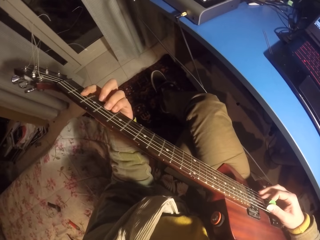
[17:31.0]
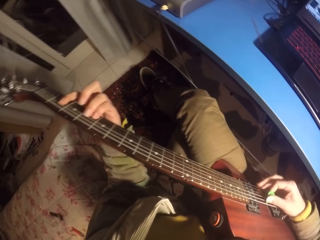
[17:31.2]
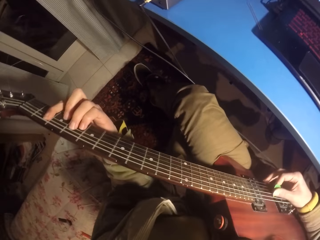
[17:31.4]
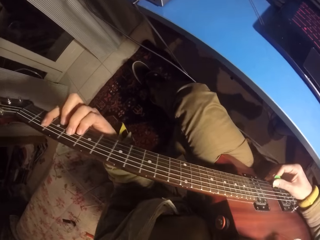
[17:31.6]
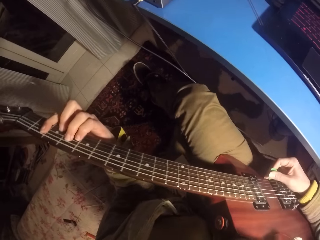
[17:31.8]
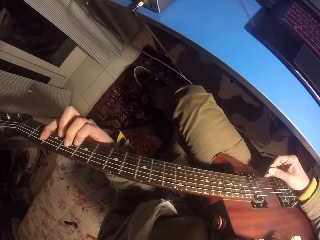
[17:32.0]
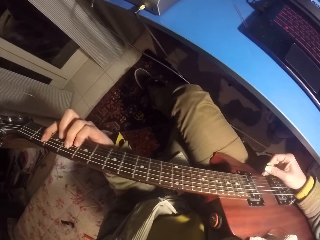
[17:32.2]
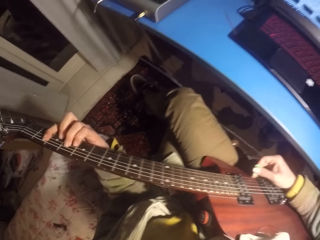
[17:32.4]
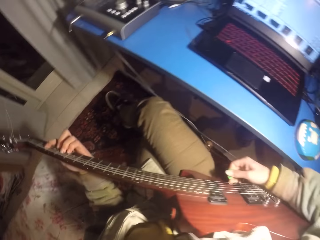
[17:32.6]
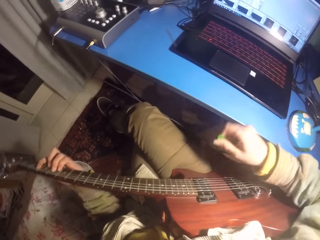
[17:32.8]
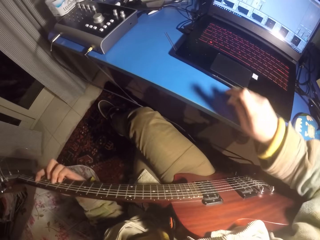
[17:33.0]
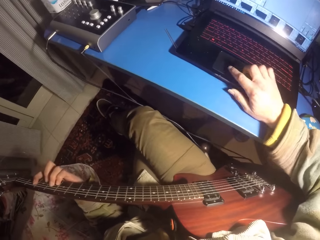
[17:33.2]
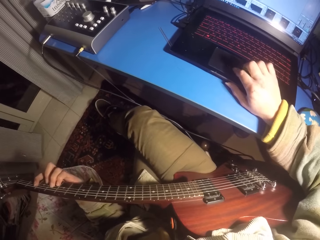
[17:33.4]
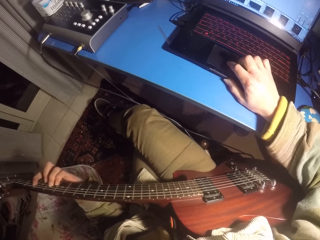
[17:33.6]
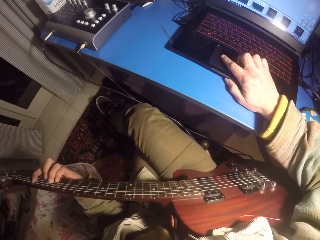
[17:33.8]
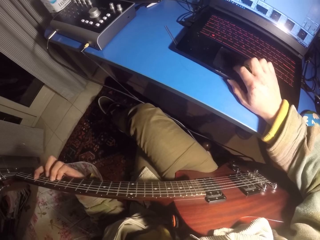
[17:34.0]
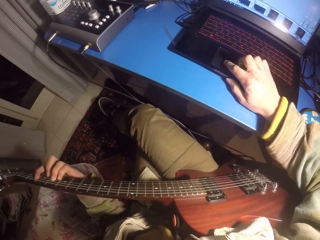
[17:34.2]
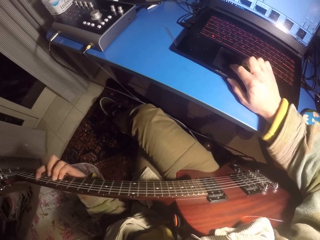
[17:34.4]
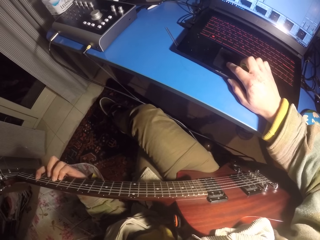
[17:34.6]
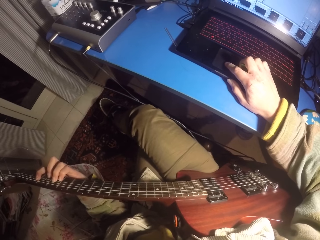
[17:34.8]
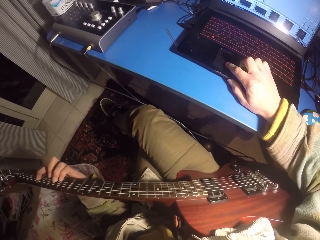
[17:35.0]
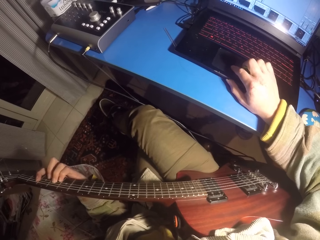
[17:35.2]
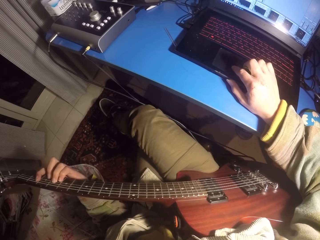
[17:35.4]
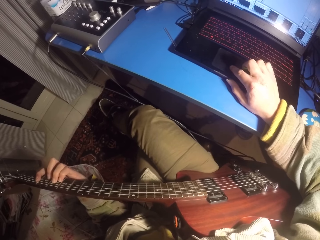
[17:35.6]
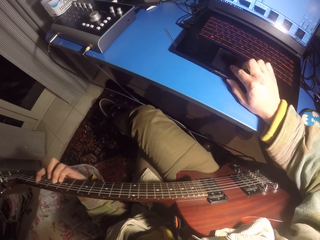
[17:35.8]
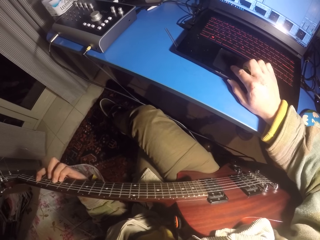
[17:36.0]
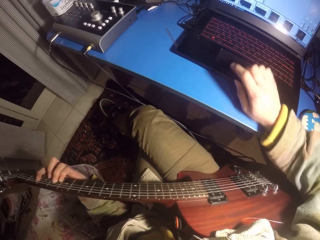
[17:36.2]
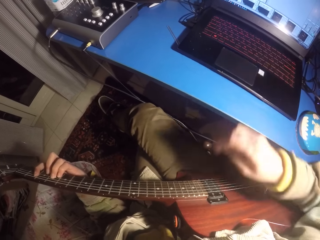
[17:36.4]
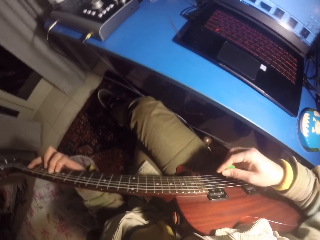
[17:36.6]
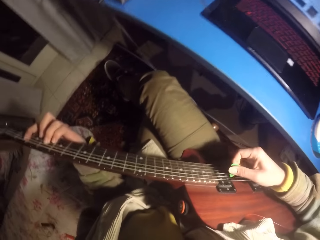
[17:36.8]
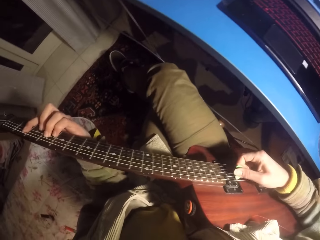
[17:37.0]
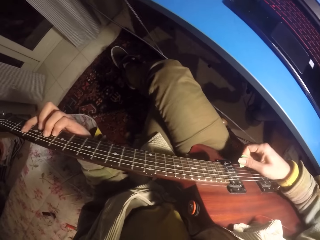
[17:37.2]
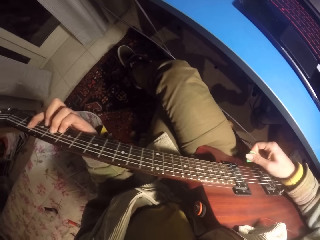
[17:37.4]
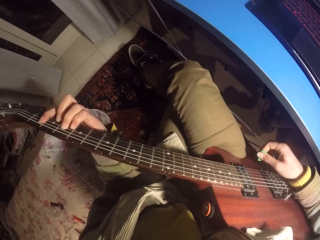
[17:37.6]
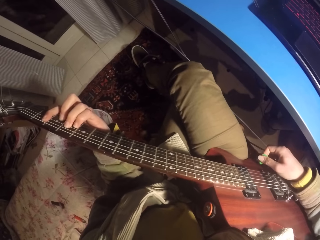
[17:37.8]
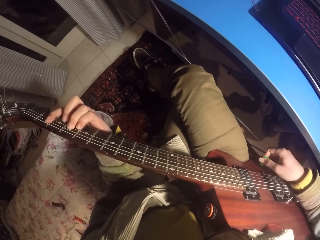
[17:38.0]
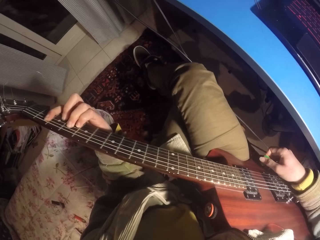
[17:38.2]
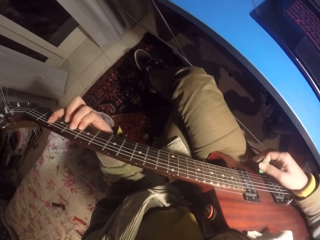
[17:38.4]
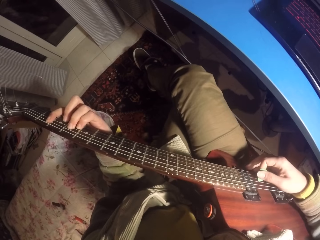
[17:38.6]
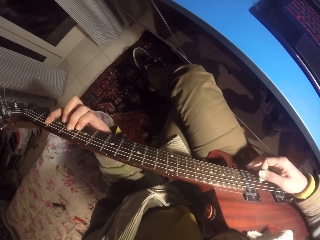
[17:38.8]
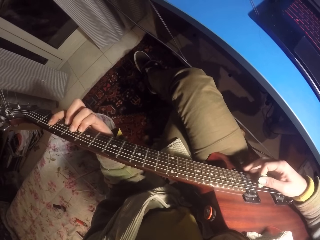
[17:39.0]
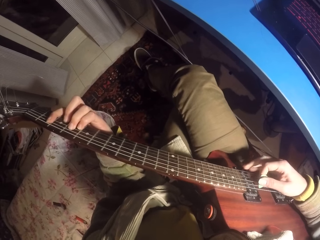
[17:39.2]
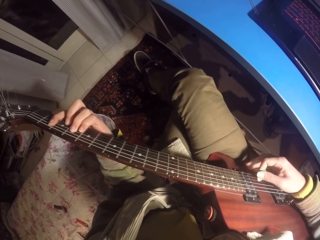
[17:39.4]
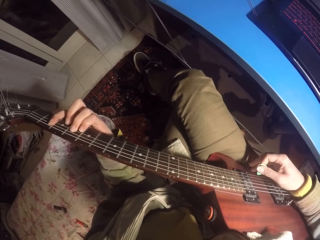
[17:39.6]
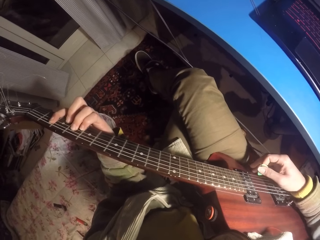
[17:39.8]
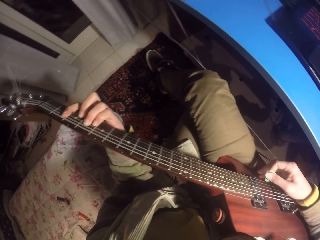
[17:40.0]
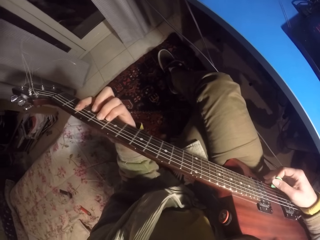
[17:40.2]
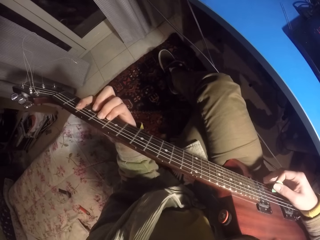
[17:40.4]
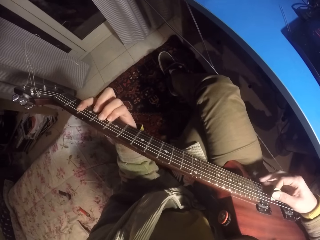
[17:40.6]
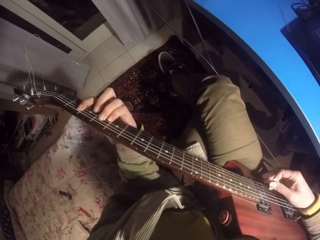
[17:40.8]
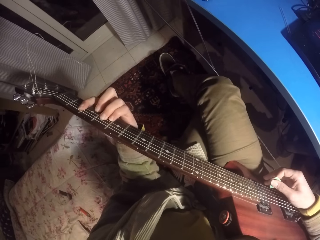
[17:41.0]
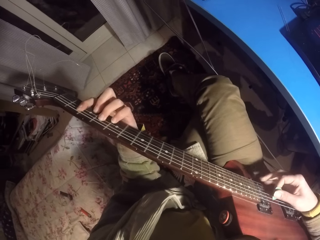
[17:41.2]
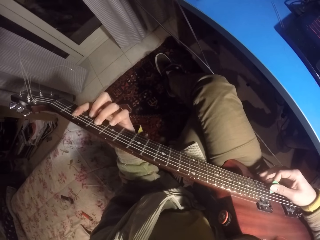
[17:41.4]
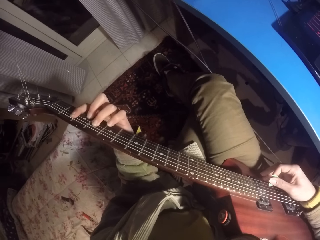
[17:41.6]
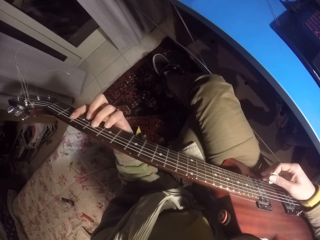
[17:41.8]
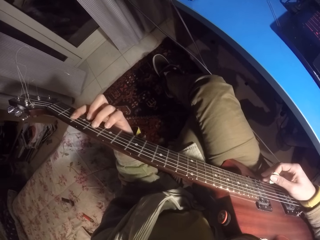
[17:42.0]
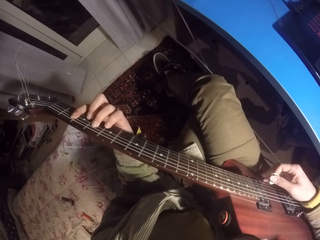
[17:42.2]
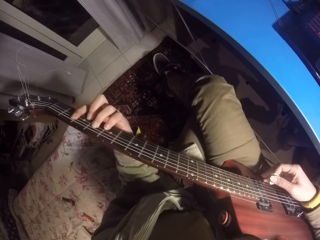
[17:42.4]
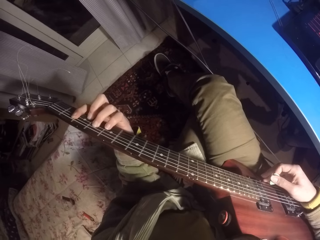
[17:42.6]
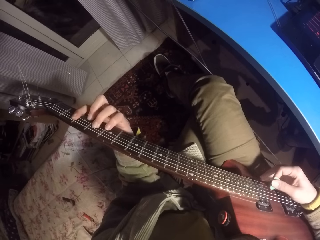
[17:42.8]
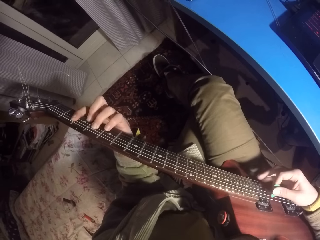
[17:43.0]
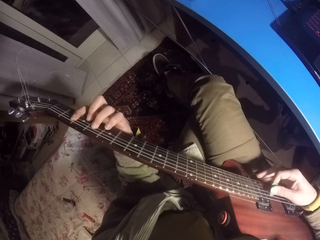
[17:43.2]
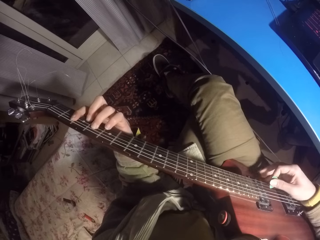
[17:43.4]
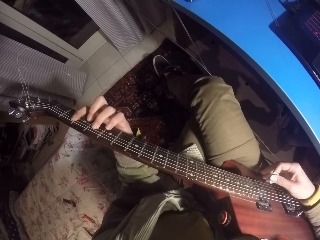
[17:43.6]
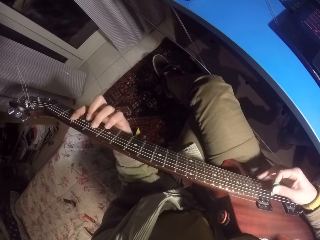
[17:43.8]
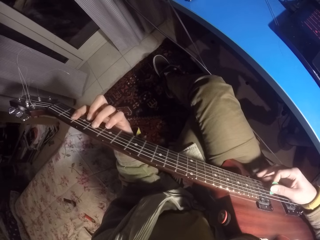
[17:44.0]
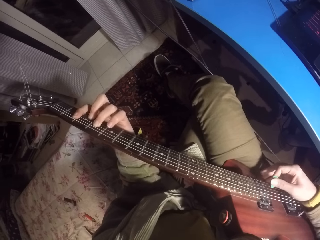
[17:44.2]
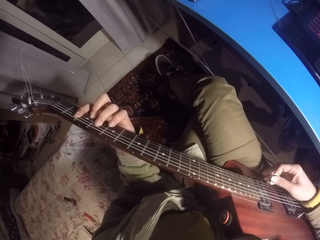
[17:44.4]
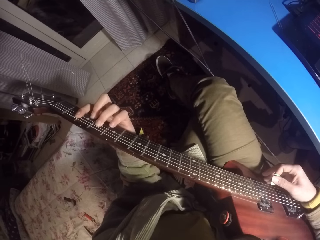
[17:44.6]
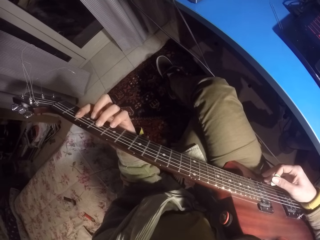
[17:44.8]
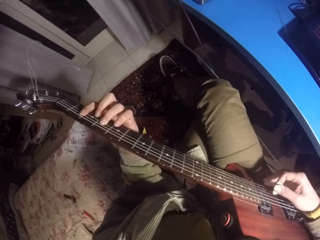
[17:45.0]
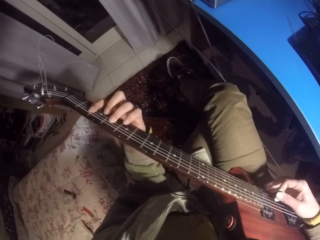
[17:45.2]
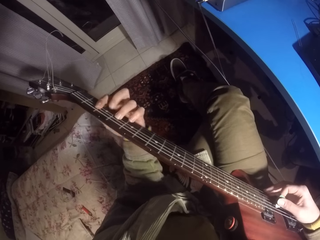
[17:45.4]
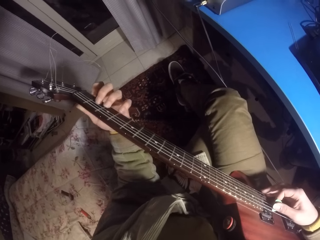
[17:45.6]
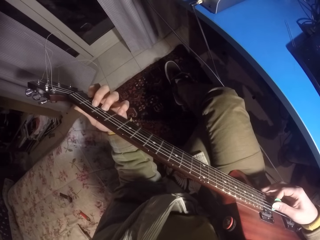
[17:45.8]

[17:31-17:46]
The camera wearer scrolls the computer mouse. They use the laptop. They play the guitar.

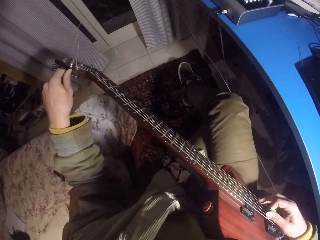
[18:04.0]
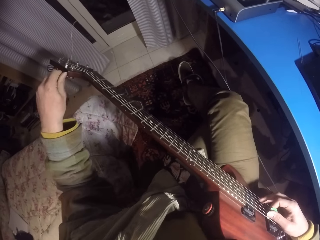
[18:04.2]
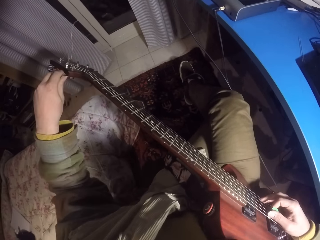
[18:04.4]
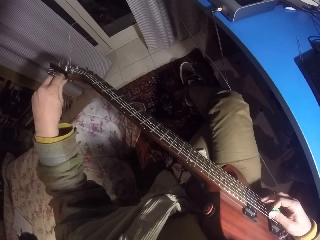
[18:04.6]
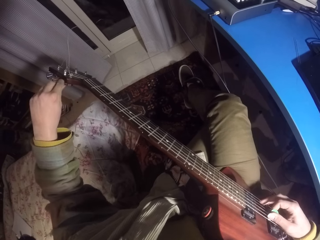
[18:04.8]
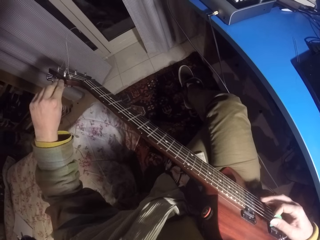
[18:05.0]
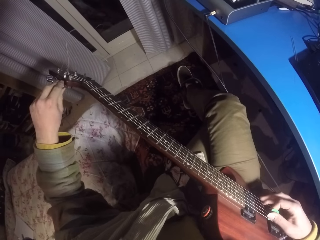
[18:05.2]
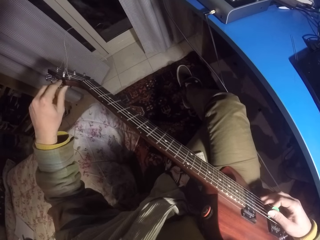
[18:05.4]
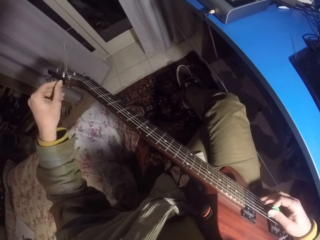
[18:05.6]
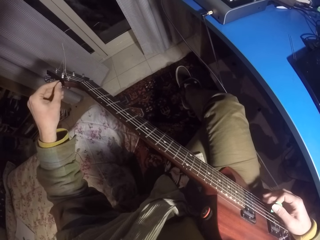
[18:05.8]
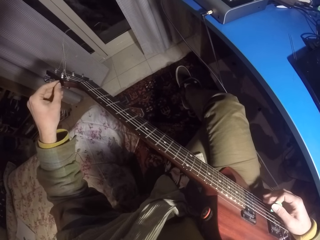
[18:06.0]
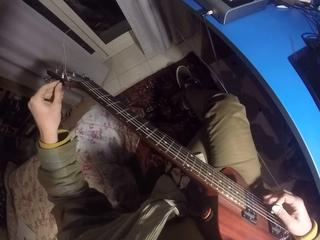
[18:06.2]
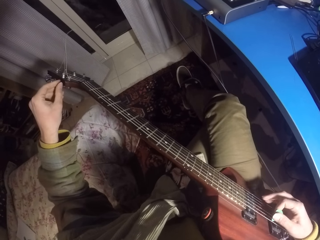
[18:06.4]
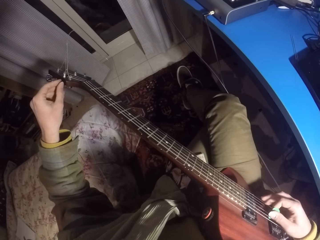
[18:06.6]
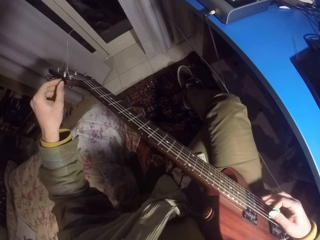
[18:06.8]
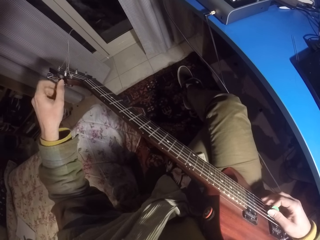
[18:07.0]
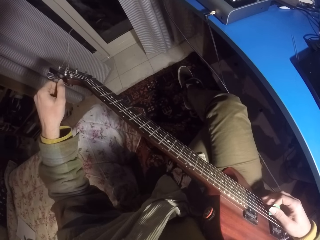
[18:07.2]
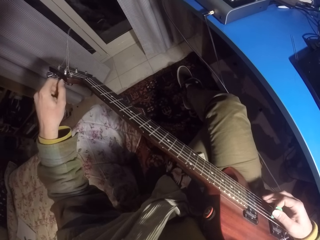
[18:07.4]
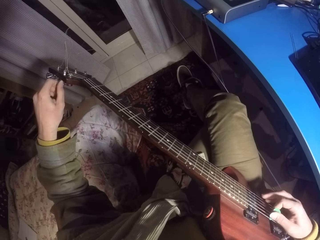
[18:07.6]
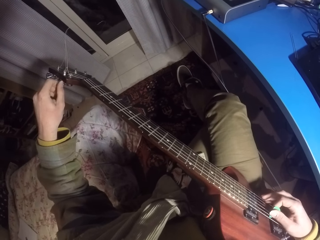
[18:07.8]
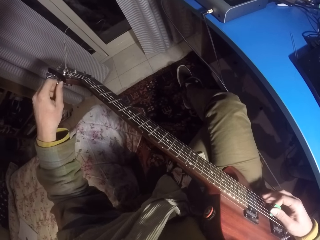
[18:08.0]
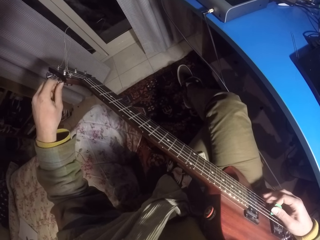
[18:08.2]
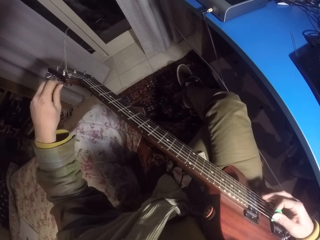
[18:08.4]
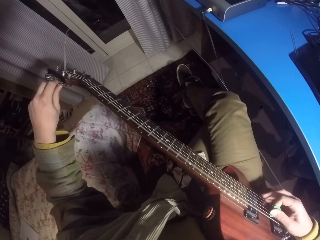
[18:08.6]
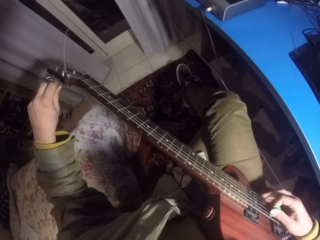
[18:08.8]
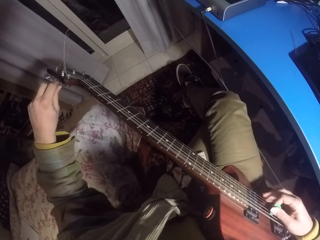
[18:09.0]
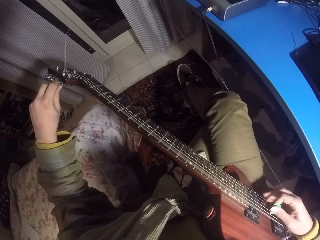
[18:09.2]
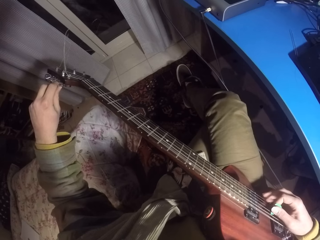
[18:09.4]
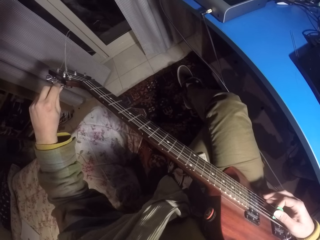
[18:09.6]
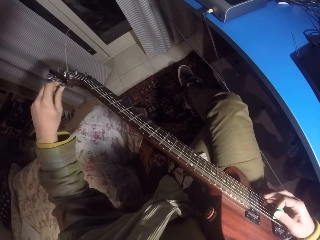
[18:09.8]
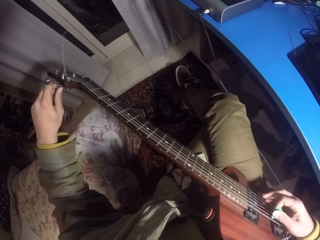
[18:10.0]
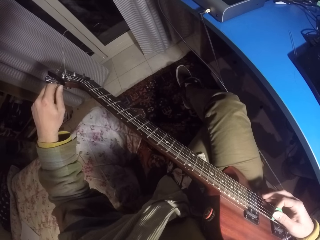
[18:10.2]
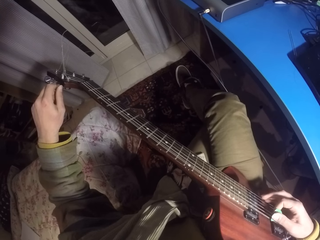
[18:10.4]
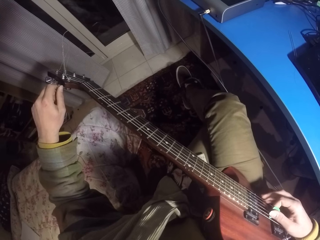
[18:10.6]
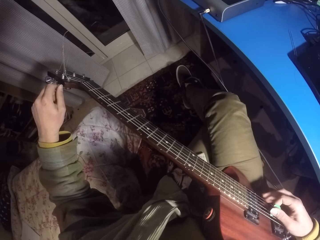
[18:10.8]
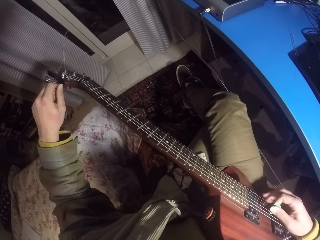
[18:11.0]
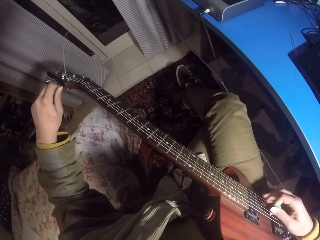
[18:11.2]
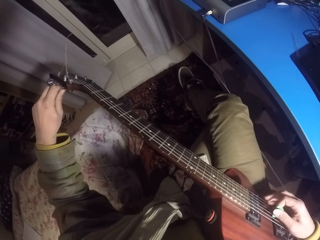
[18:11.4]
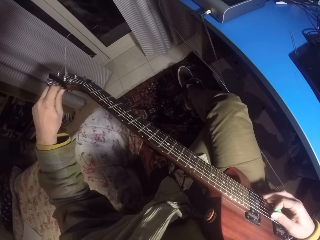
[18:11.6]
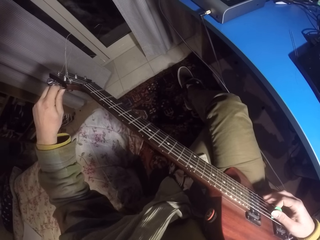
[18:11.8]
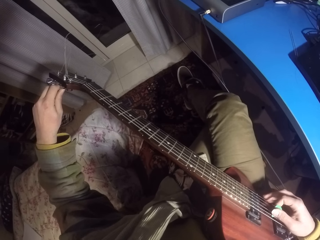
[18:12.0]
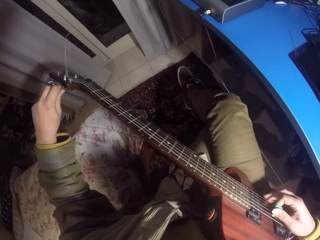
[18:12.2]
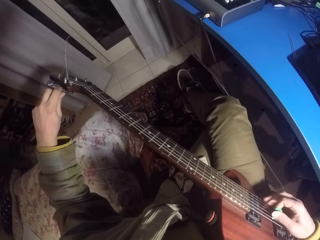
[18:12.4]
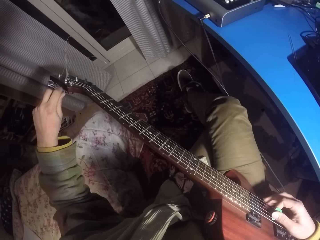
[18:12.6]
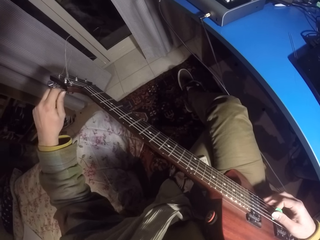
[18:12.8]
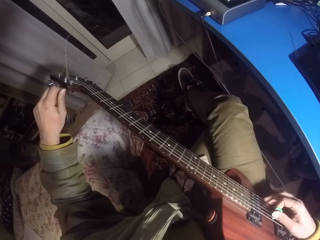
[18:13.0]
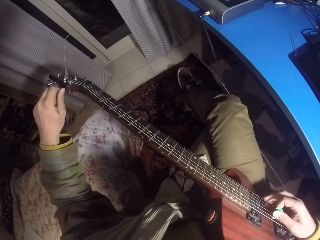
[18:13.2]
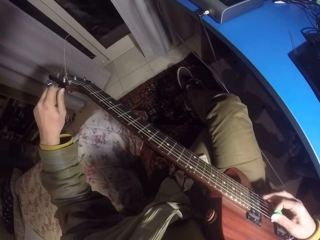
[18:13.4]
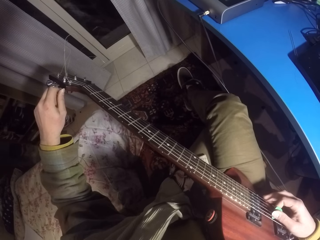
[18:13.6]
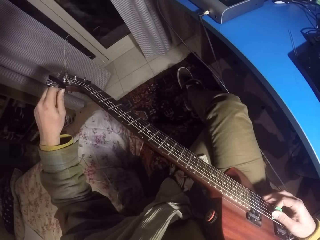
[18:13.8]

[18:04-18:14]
The camera wearer tunes the guitar pegs. They play the guitar.
